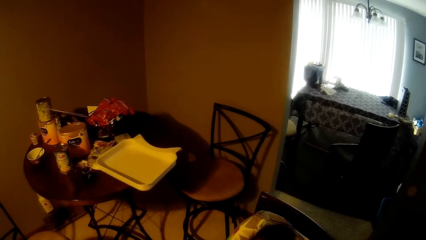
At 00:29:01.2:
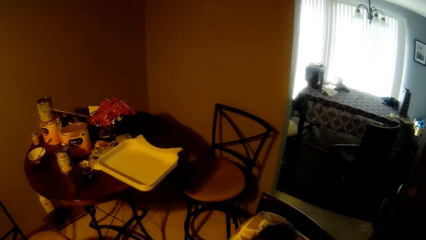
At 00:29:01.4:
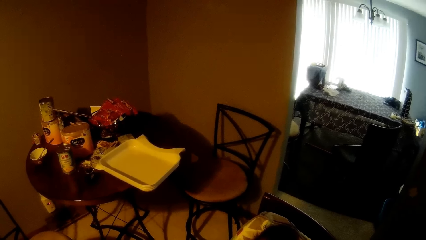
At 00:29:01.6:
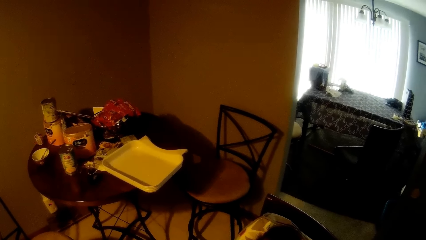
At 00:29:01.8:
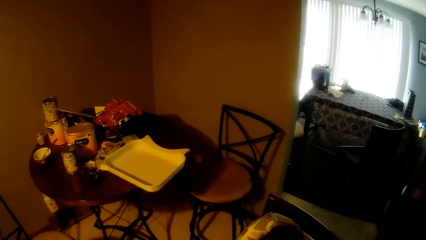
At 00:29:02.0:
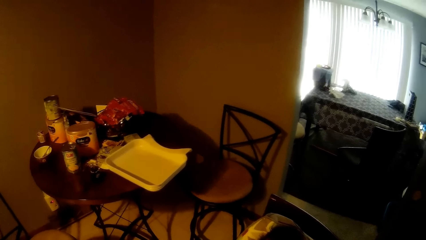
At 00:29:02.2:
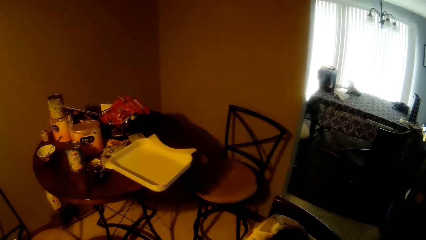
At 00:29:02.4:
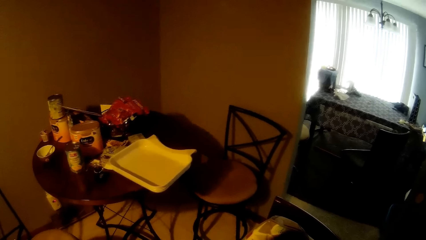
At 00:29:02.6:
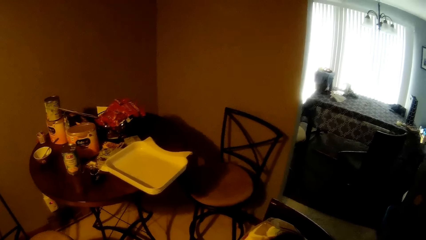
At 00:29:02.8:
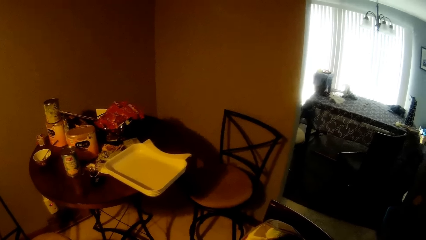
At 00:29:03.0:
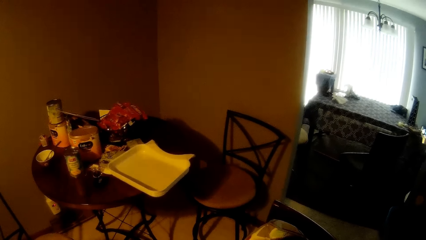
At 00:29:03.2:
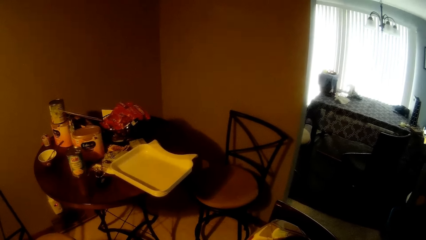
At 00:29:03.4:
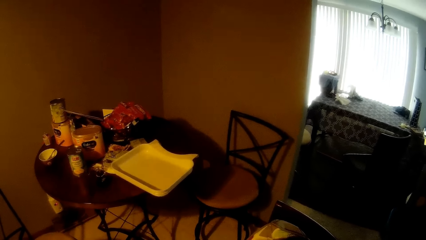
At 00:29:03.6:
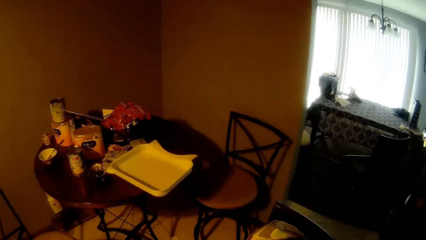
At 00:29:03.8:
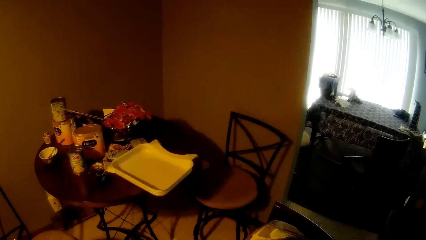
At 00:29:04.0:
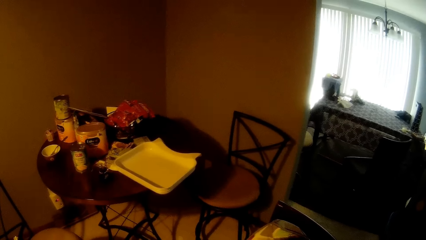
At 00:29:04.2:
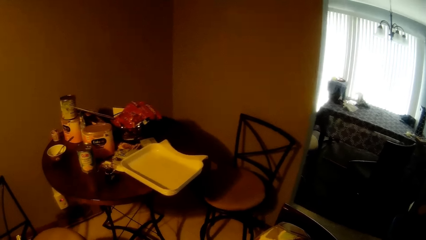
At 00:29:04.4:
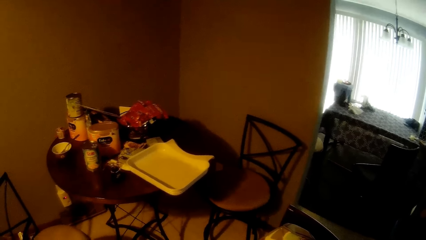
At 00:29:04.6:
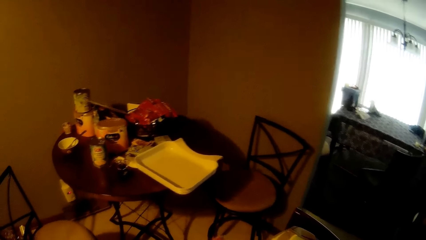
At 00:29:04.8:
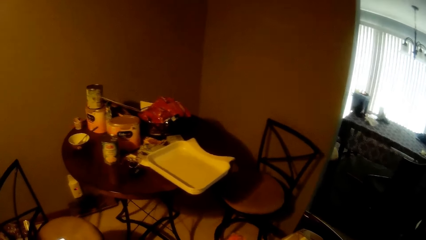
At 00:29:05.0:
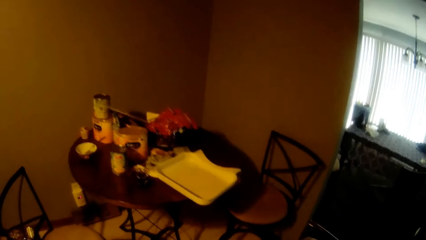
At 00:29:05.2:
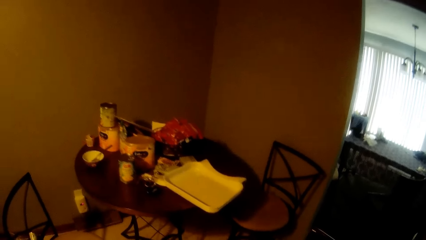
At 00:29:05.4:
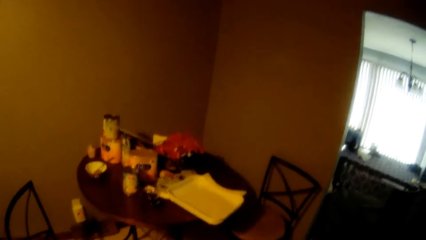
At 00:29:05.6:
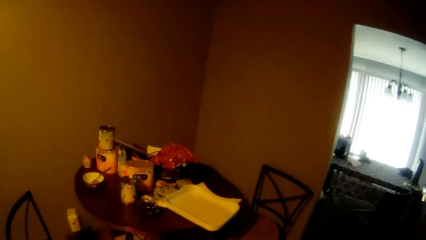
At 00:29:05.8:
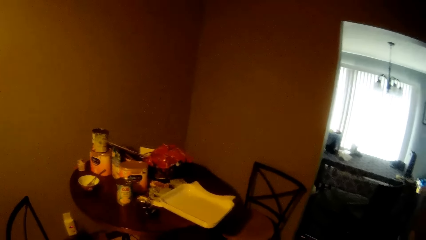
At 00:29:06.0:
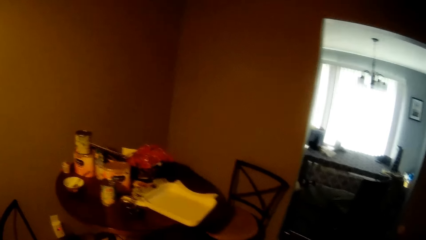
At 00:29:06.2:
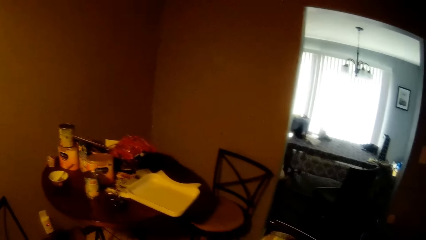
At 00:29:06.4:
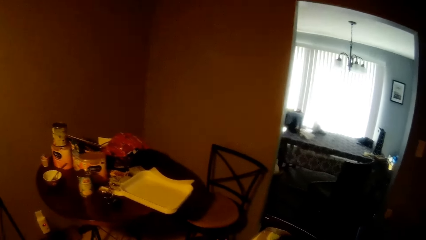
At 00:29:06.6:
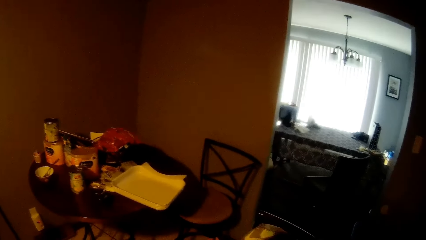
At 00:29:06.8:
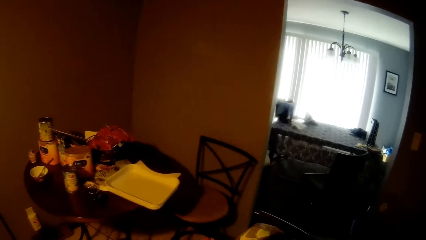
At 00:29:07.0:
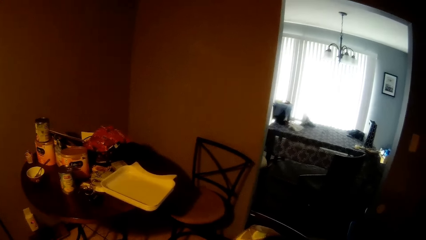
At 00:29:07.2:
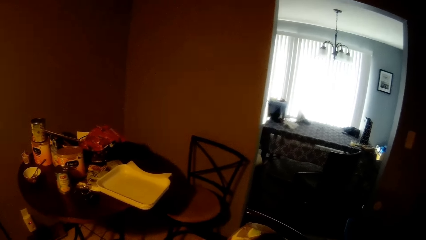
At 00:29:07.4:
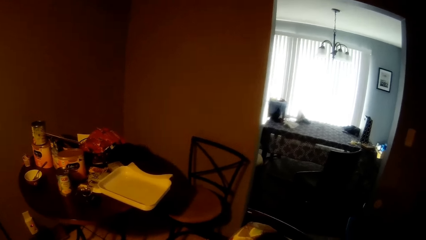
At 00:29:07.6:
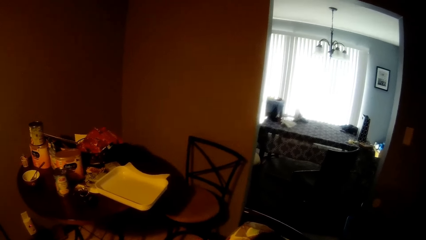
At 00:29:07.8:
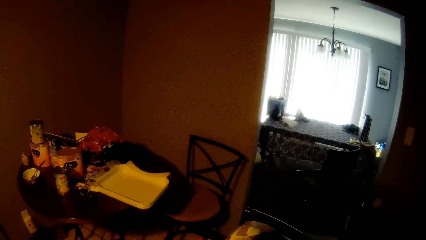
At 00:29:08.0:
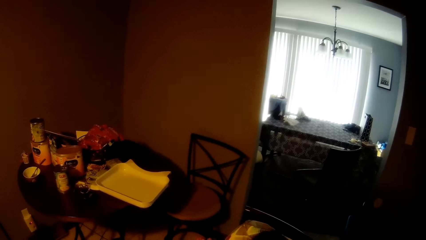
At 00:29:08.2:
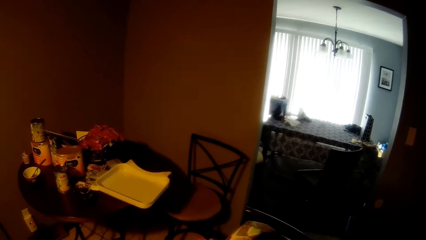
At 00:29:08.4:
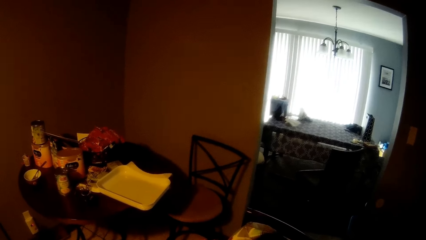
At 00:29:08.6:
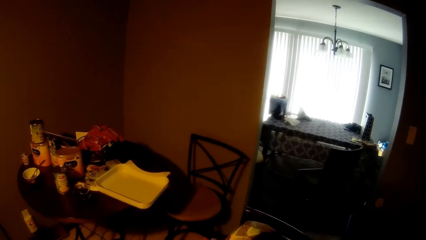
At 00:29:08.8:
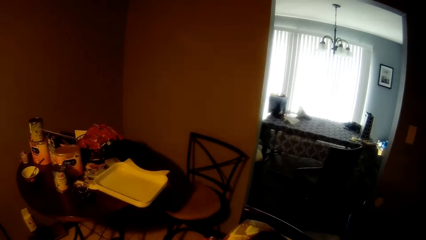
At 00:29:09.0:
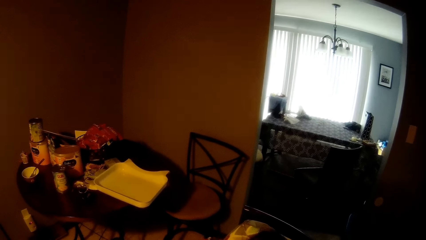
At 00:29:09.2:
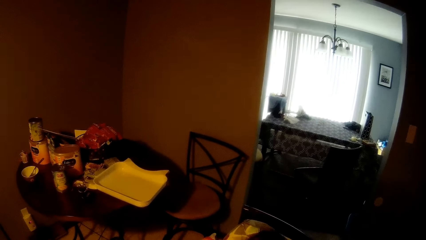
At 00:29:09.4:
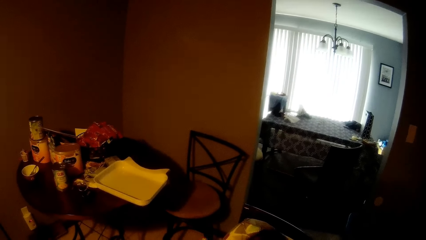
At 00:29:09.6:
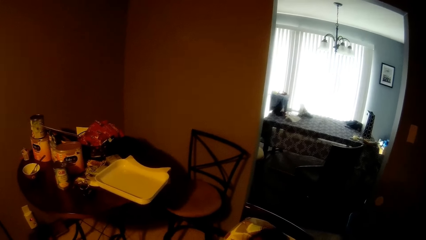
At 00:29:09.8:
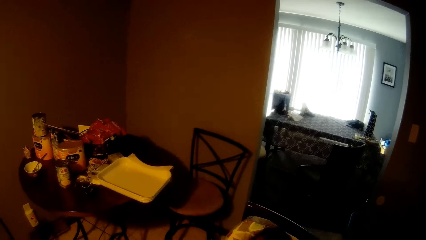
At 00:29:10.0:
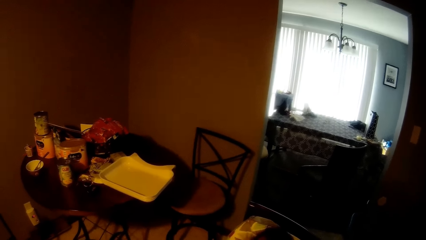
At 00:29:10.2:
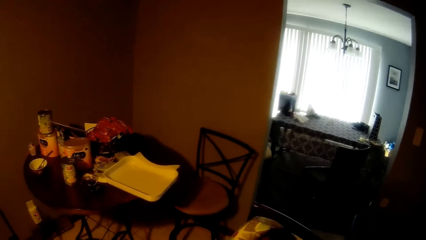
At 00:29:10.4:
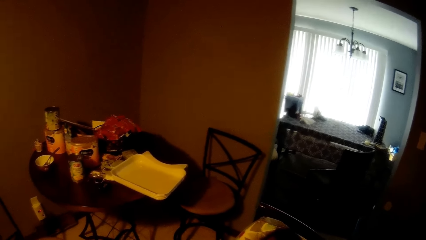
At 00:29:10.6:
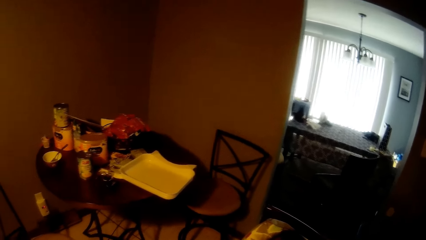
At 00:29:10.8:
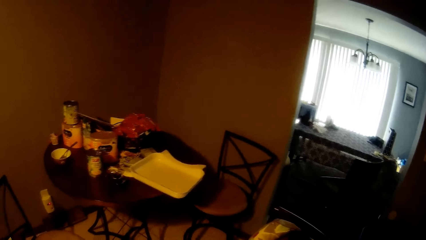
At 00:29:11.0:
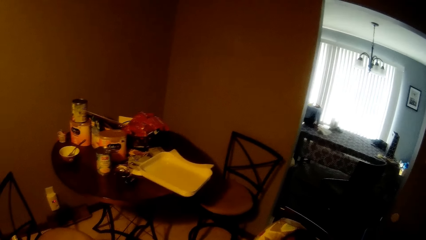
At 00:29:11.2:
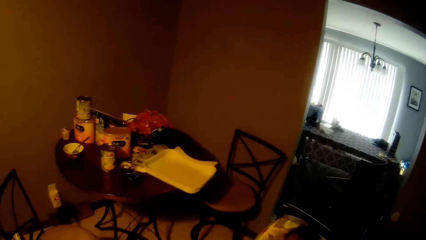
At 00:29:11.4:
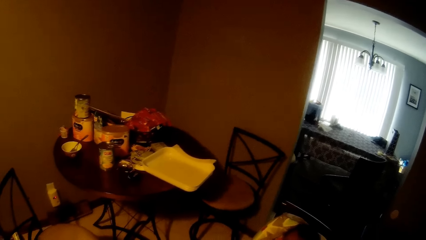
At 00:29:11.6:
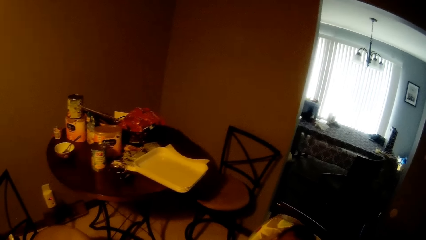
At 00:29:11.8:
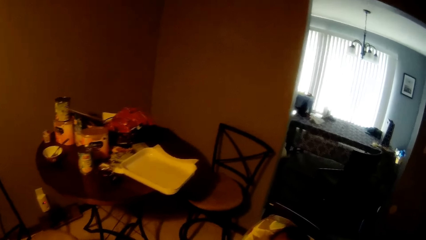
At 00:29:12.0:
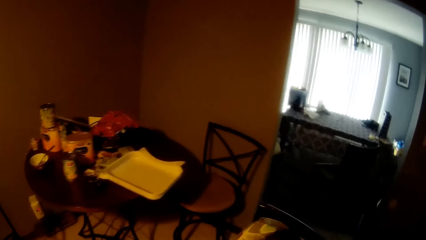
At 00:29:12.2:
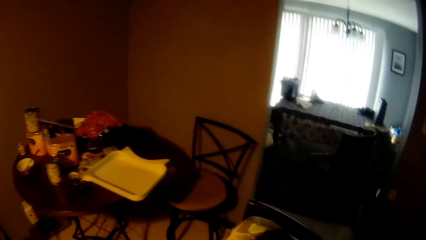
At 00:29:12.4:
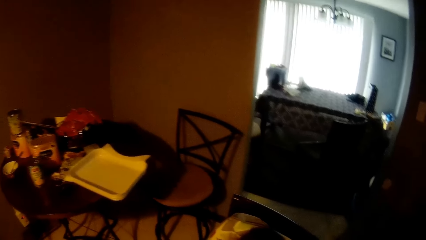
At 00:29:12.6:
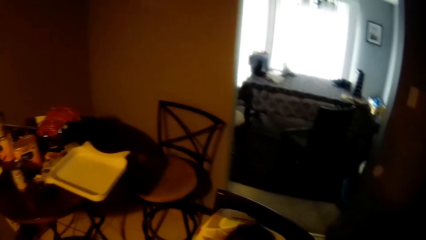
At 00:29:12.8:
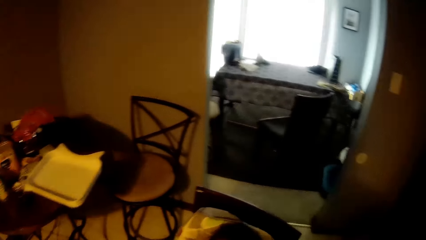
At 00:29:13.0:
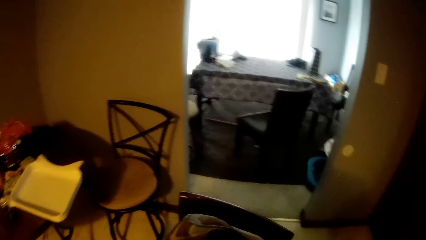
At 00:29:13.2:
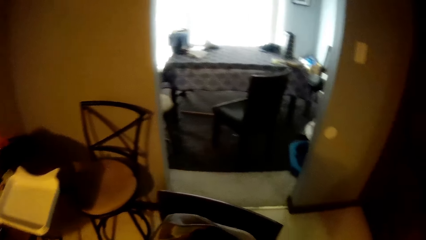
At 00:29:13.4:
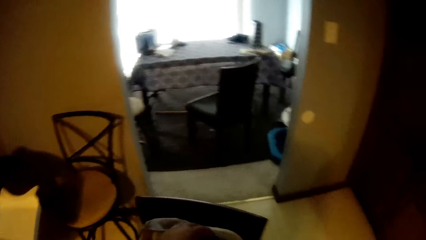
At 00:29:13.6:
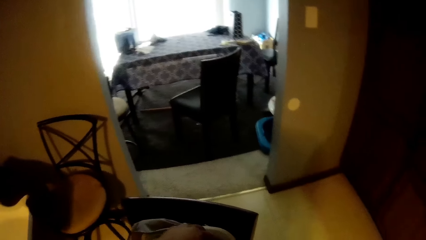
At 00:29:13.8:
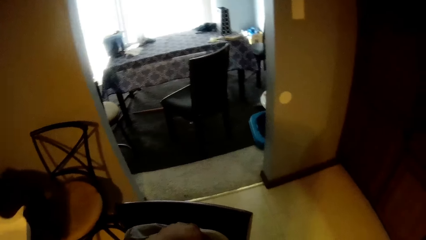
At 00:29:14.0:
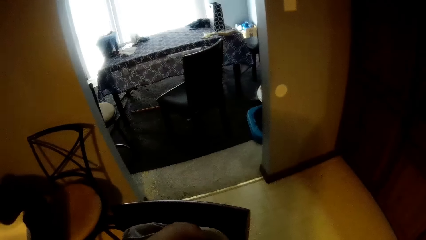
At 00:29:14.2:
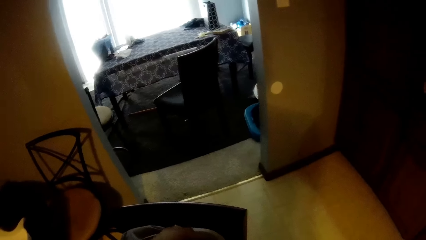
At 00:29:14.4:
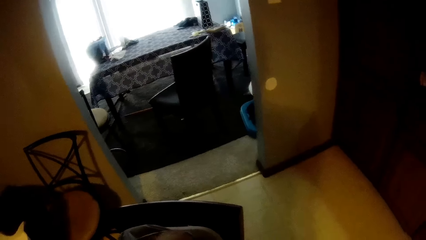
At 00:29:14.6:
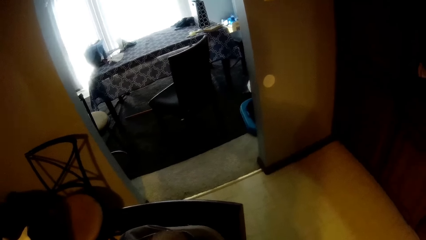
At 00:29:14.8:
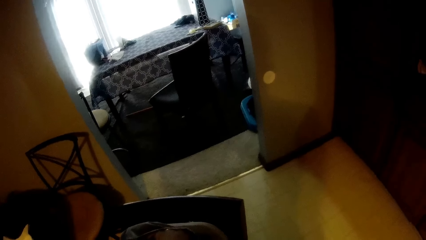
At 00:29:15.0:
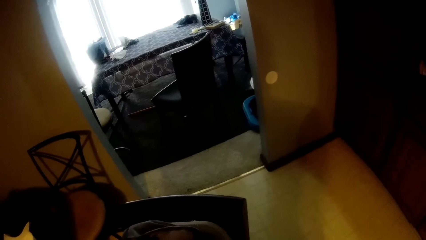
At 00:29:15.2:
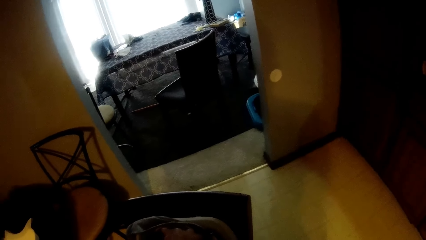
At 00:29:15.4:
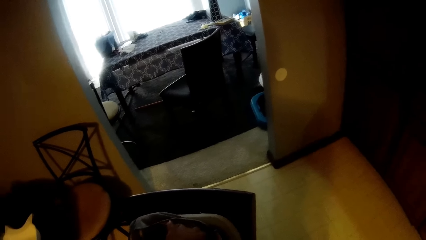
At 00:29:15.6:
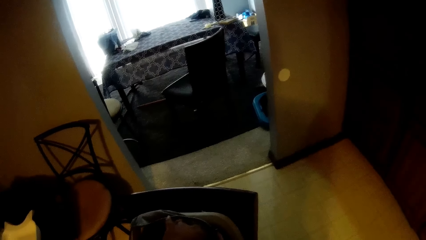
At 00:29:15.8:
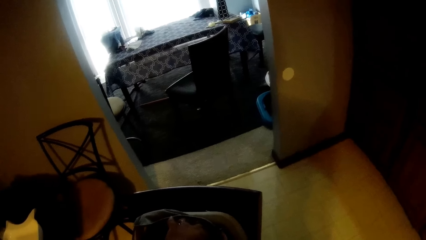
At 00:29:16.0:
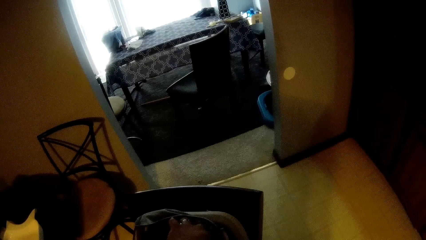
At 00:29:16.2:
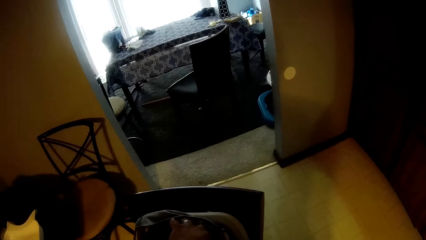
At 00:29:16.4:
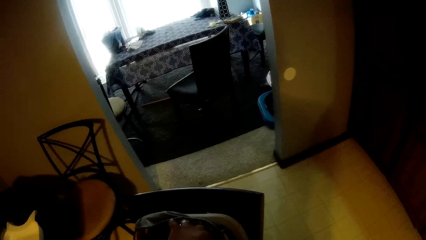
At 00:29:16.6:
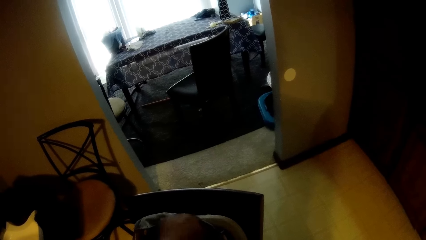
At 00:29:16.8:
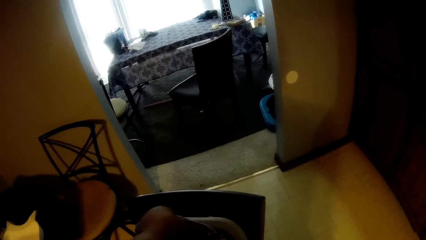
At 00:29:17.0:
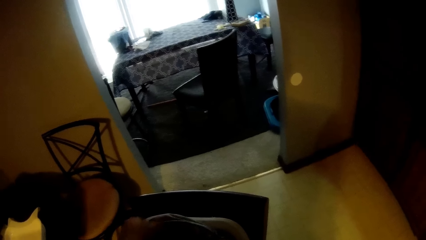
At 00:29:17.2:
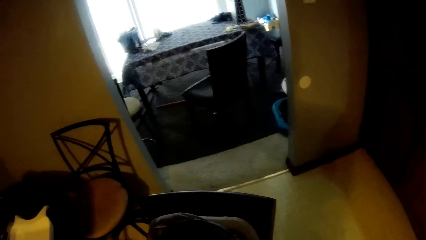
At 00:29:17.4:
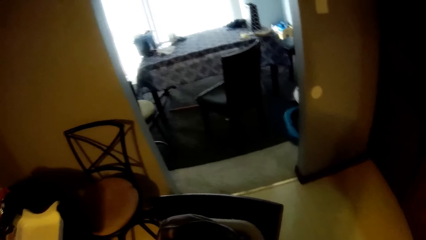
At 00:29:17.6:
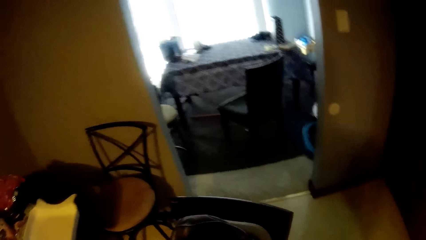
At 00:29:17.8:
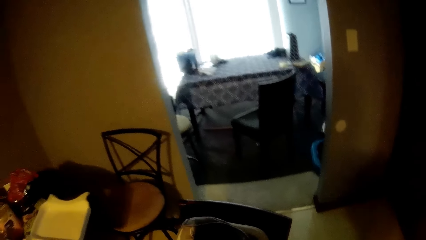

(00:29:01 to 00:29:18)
The camera wearer looks around repeatedly.
